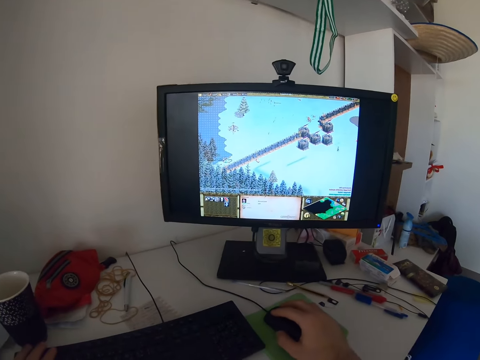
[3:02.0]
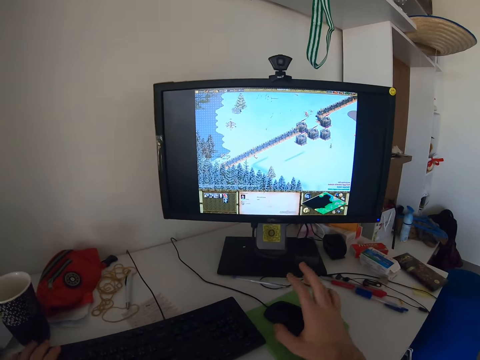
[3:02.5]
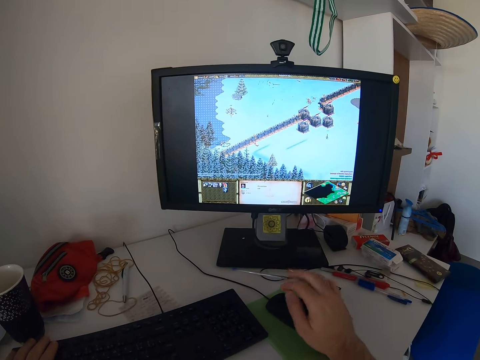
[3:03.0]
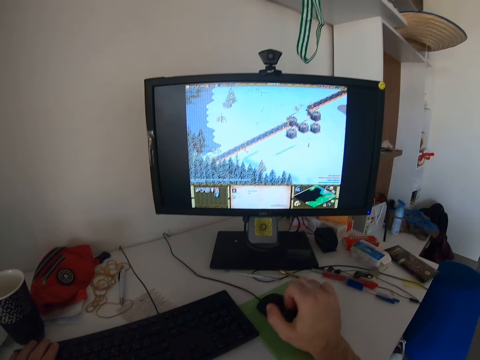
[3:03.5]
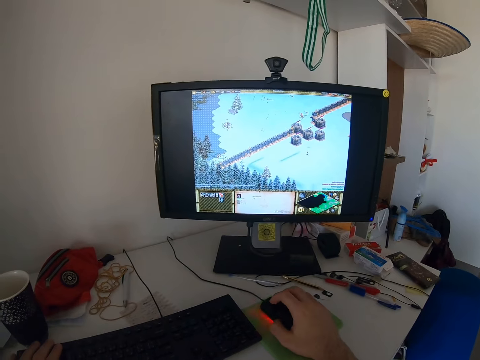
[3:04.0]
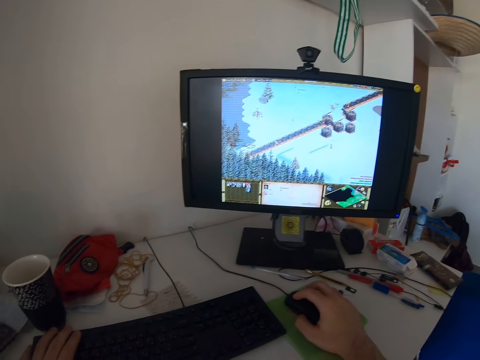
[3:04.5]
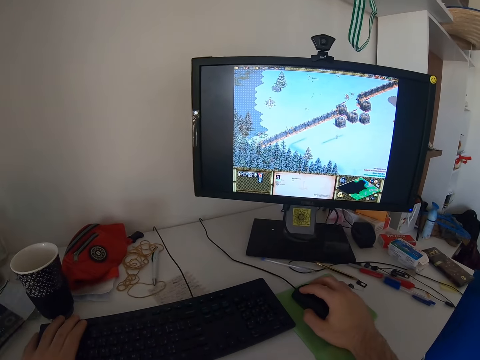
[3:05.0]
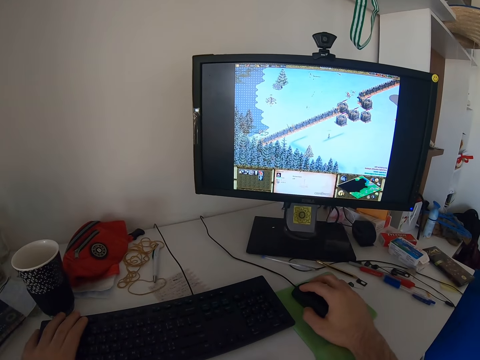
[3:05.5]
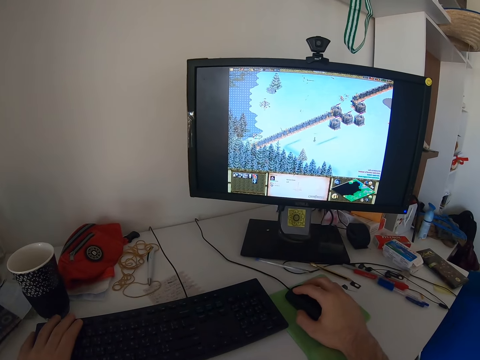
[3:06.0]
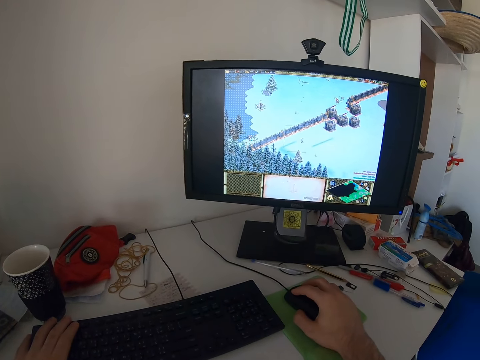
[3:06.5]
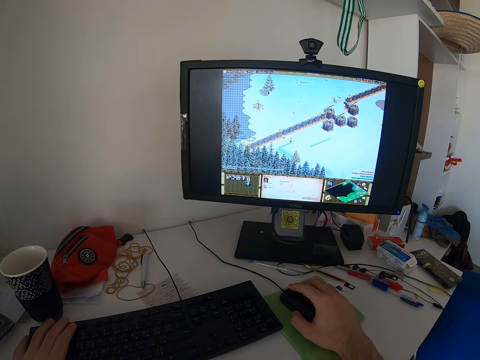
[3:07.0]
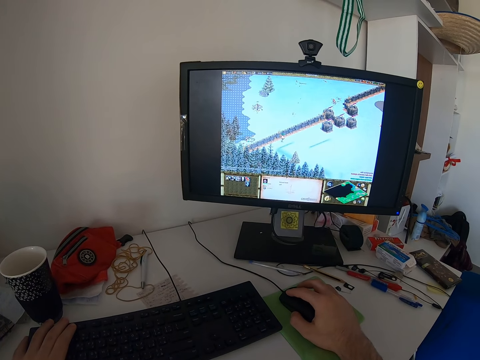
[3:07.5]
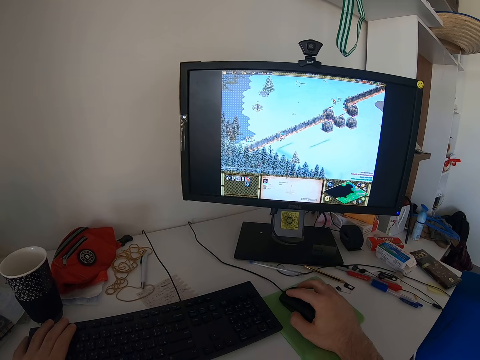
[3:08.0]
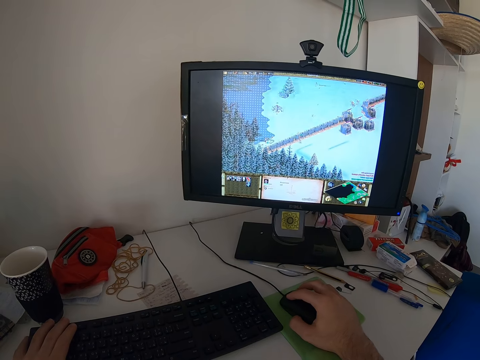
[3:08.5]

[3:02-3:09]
The camera wearer lifts his fingers off the mouse and puts his fingers on the mouse. He plays a video game with the mouse using his right hand.

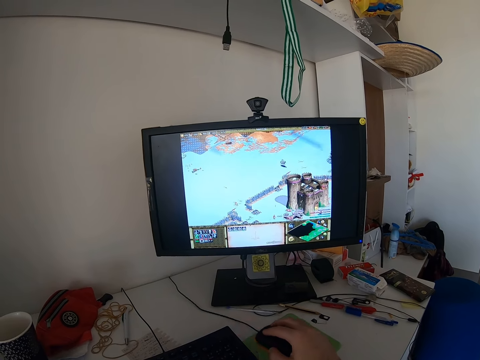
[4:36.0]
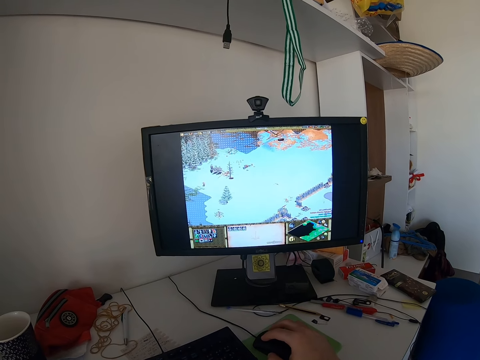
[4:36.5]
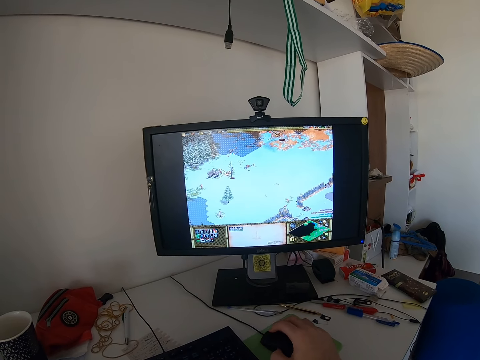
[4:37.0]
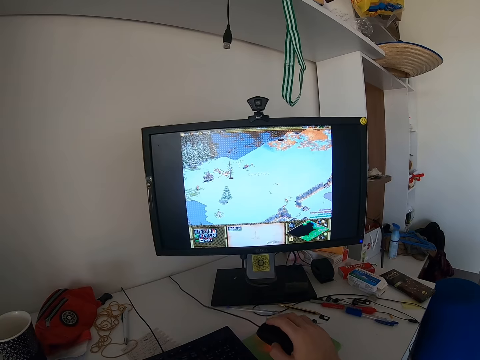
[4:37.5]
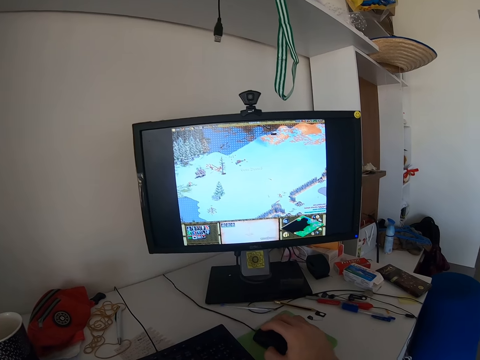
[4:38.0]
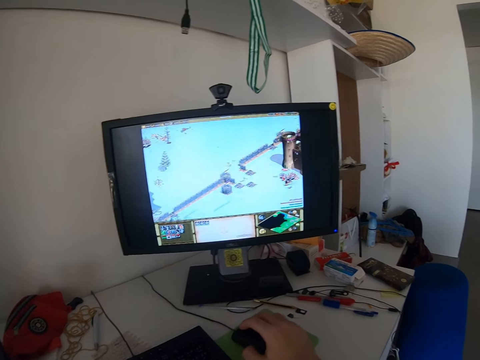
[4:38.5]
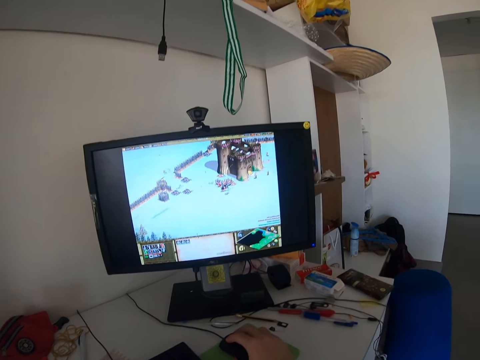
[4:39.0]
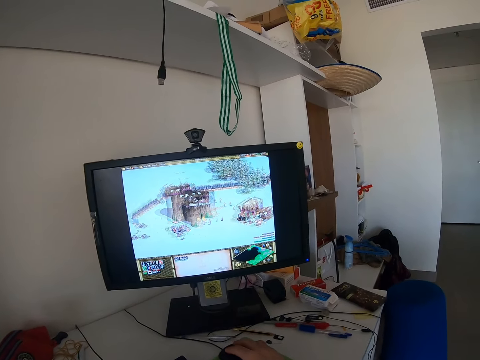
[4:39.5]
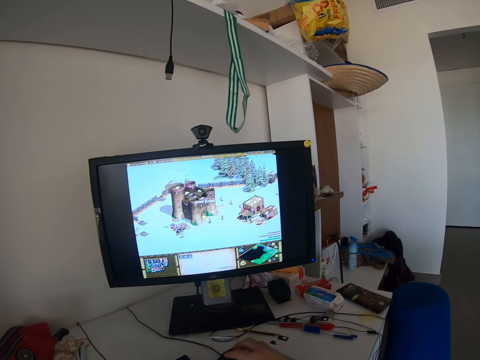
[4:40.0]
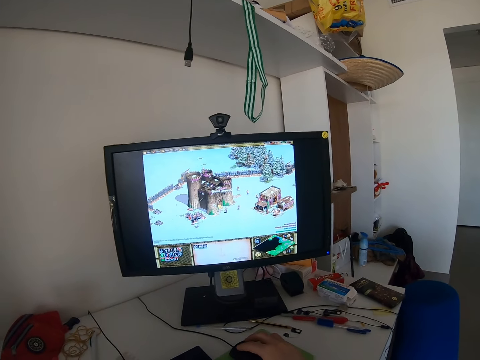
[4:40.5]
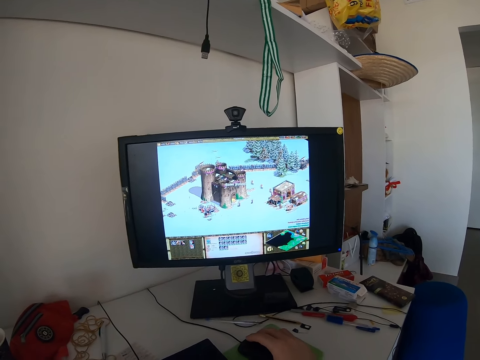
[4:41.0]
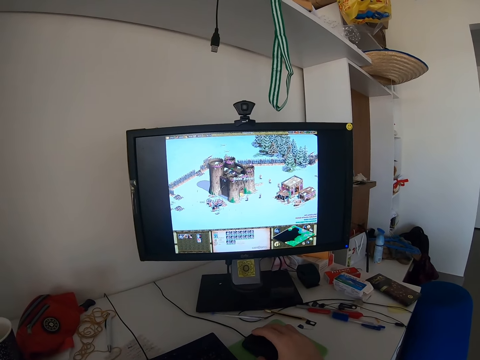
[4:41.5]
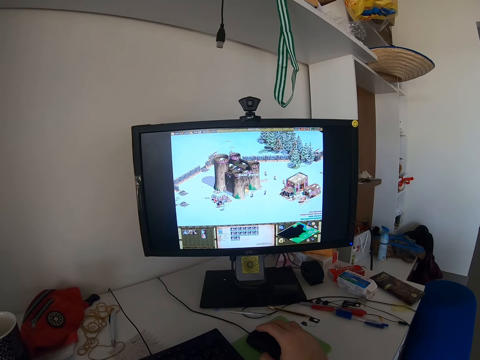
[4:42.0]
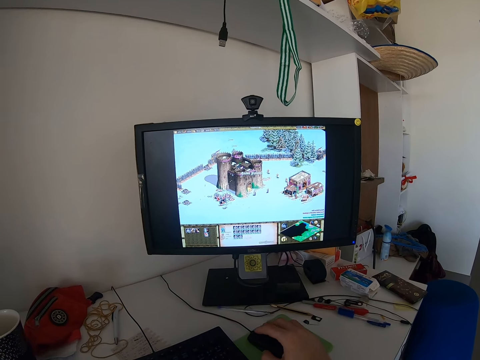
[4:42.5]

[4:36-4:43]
The camera wearer lifts the mouse and puts the mouse on the table.

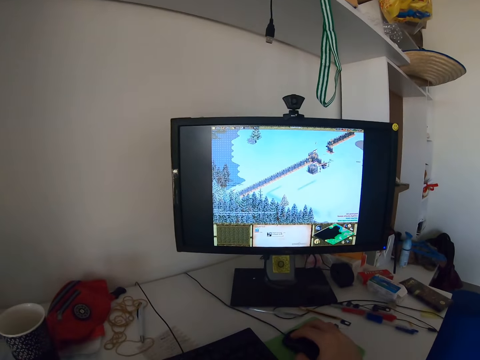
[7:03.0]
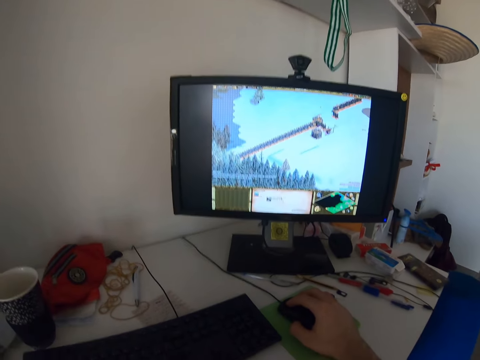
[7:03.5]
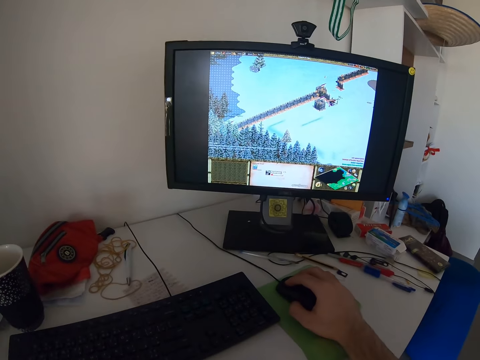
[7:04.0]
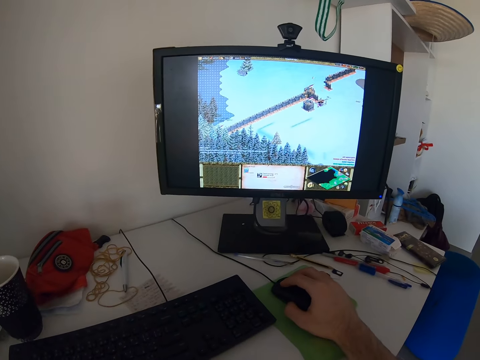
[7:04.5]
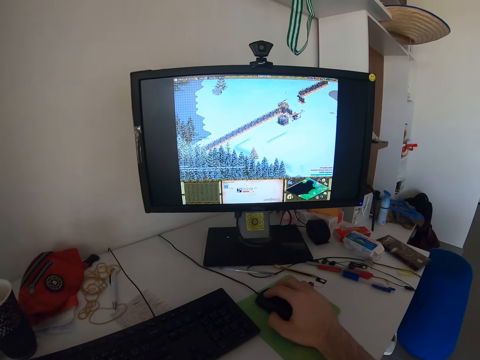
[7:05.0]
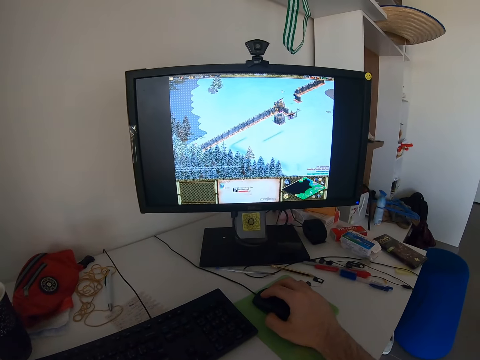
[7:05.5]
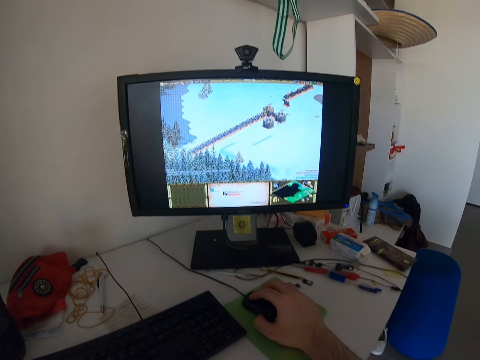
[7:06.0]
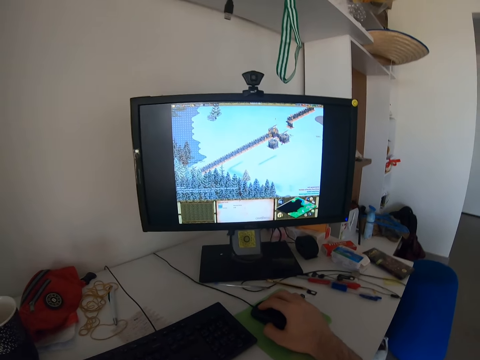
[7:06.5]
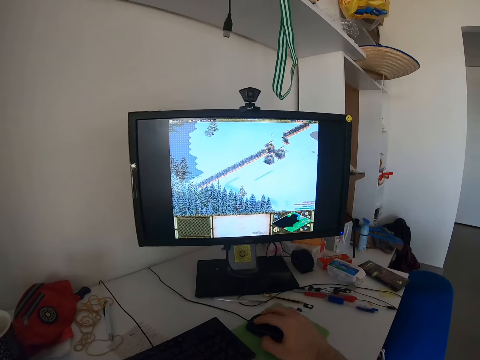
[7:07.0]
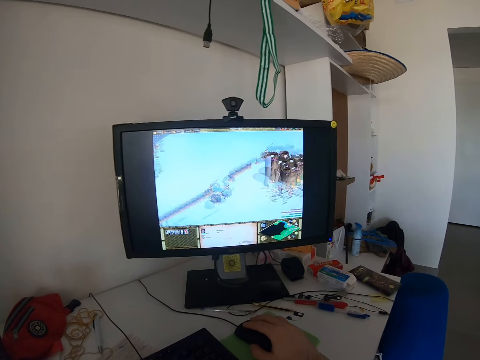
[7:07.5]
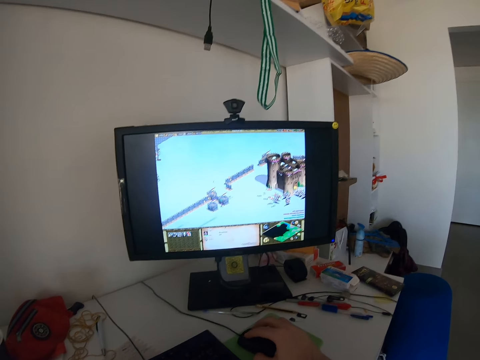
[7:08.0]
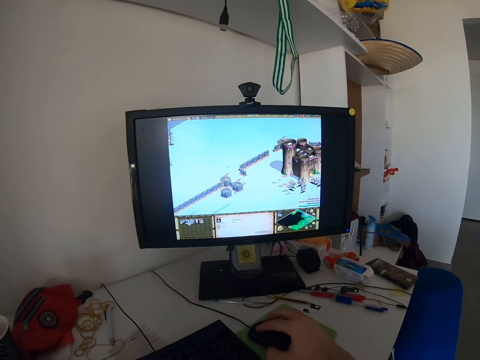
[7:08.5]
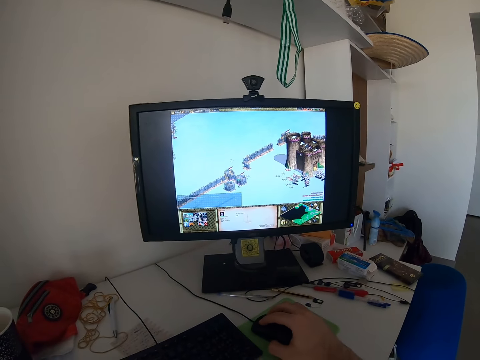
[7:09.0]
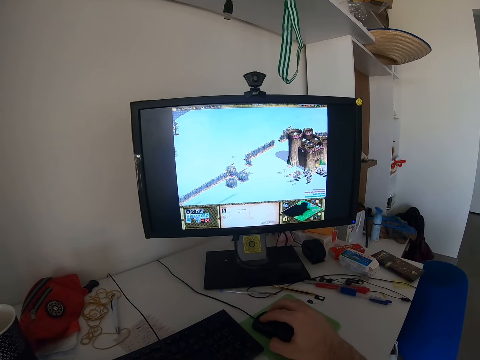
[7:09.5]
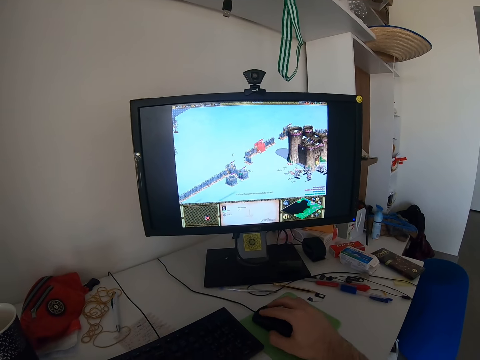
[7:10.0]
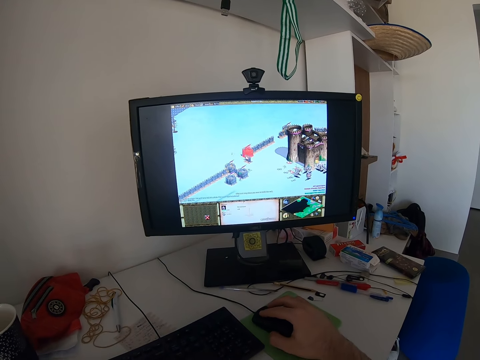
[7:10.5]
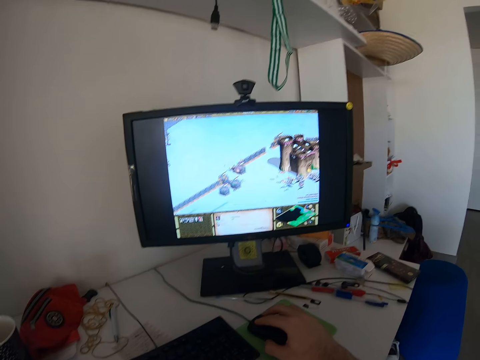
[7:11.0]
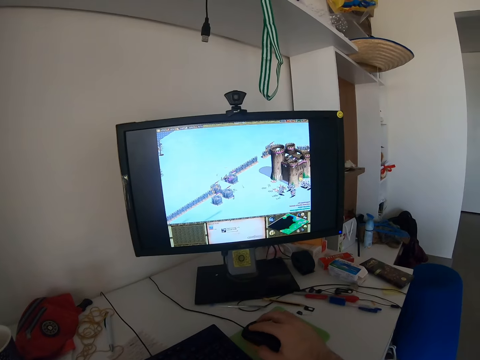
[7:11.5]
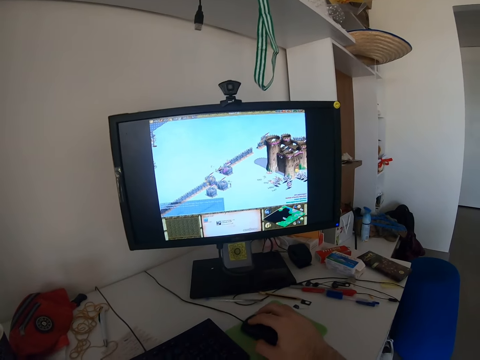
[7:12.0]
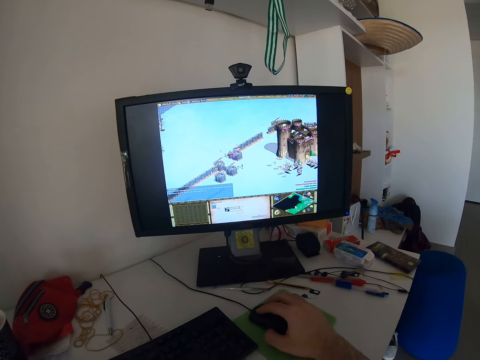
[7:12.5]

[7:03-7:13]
The camera wearer stares at the monitor. They play the computer game using the mouse.

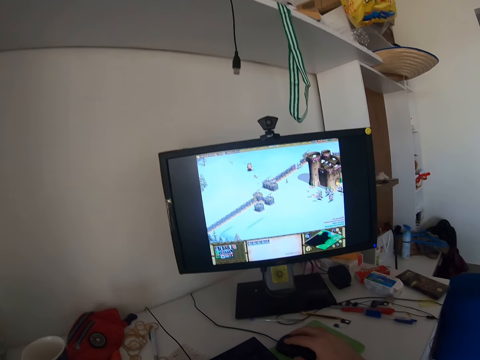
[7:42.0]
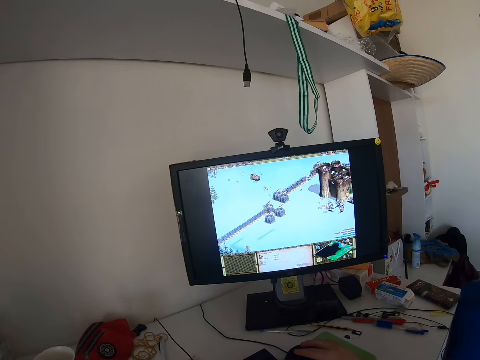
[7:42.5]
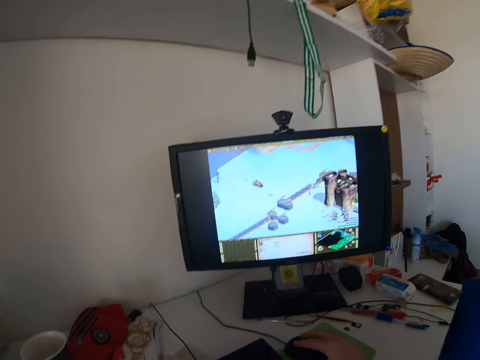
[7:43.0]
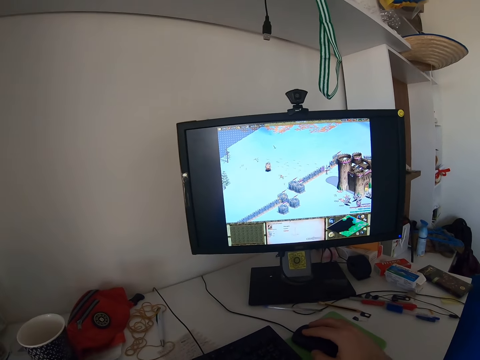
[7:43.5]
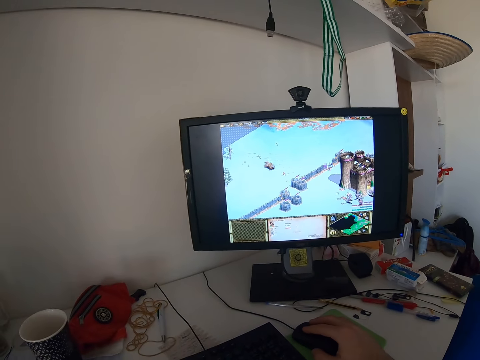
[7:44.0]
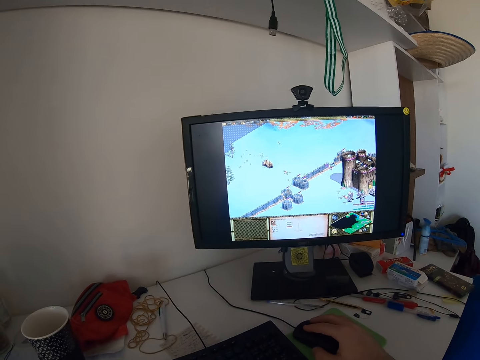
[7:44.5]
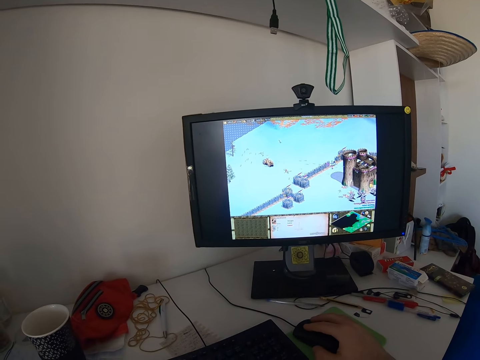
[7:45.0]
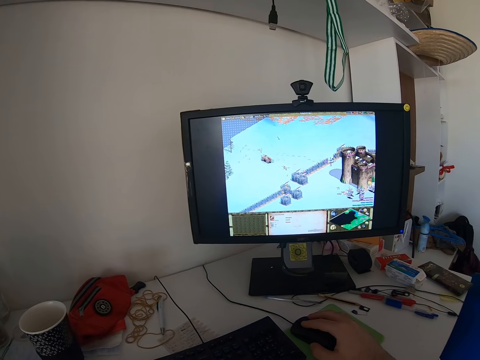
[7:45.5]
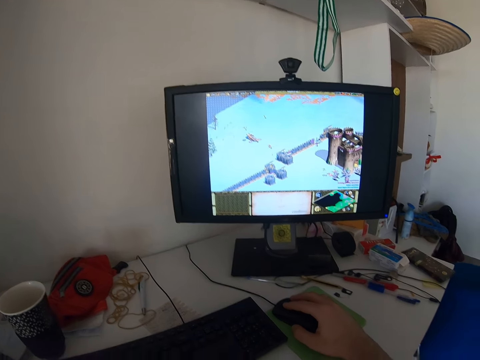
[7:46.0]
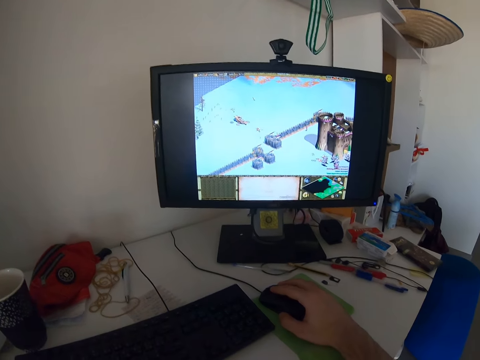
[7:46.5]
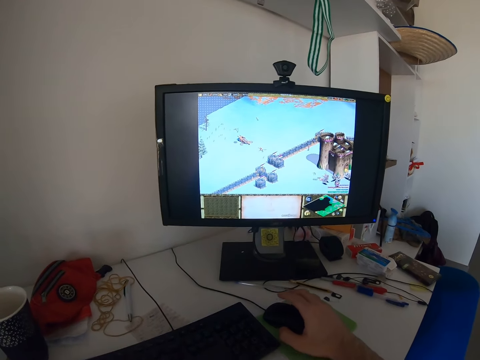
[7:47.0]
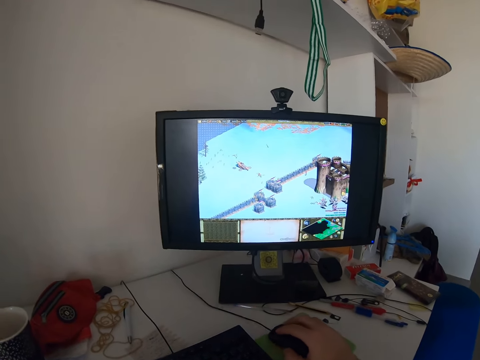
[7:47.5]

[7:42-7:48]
The camera wearer stares at the monitor. They play the computer game using the mouse.
